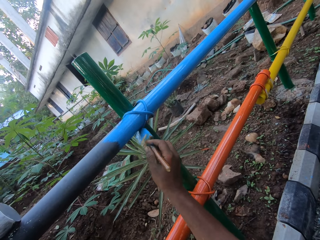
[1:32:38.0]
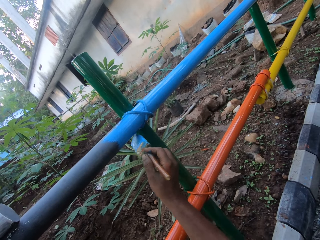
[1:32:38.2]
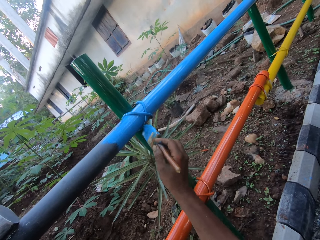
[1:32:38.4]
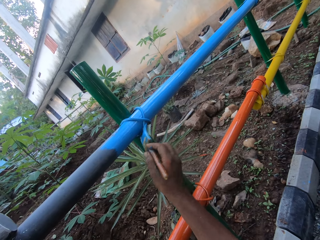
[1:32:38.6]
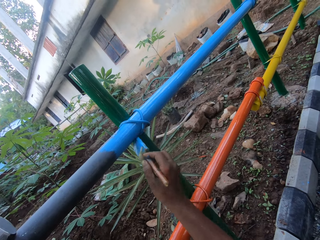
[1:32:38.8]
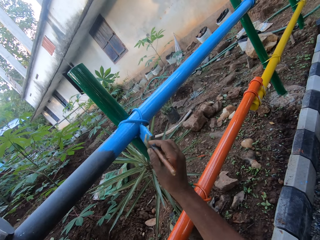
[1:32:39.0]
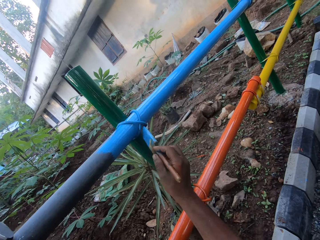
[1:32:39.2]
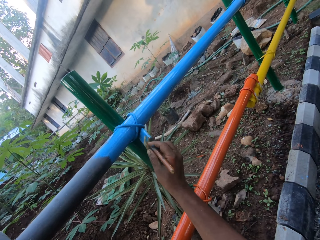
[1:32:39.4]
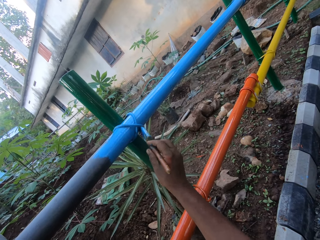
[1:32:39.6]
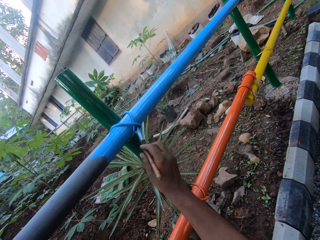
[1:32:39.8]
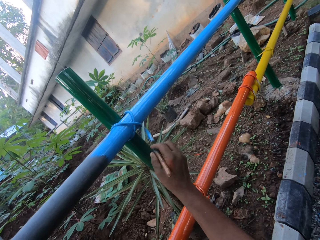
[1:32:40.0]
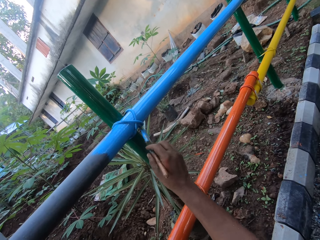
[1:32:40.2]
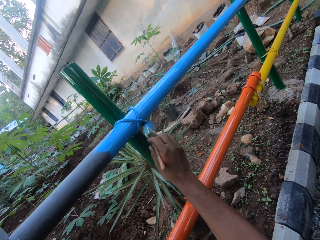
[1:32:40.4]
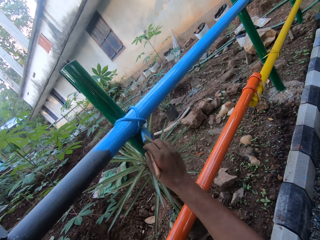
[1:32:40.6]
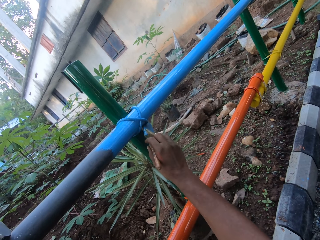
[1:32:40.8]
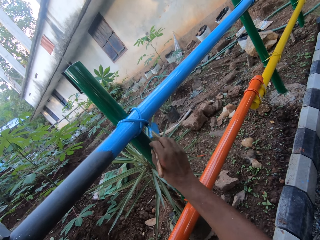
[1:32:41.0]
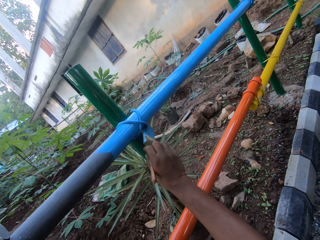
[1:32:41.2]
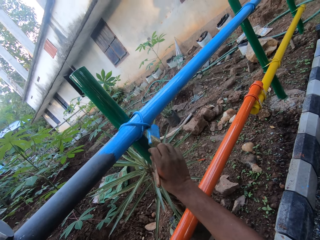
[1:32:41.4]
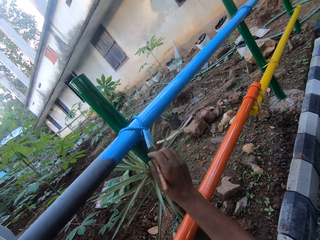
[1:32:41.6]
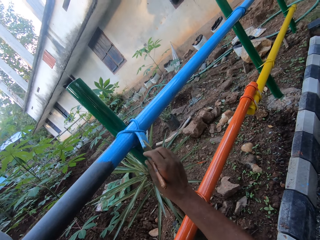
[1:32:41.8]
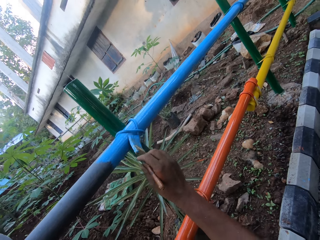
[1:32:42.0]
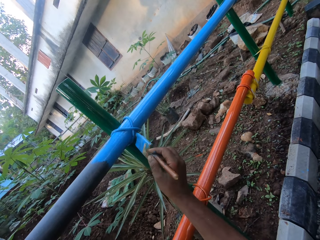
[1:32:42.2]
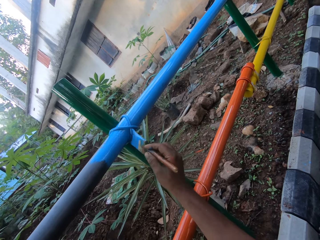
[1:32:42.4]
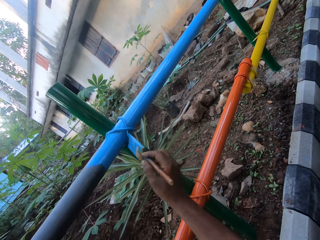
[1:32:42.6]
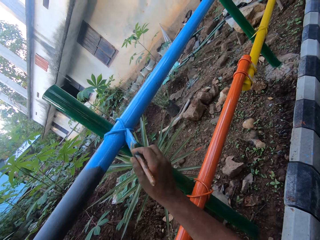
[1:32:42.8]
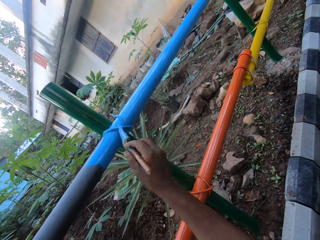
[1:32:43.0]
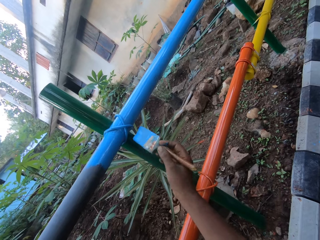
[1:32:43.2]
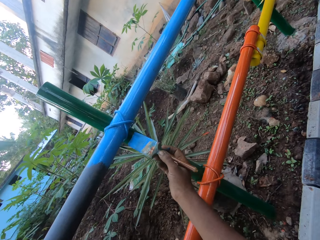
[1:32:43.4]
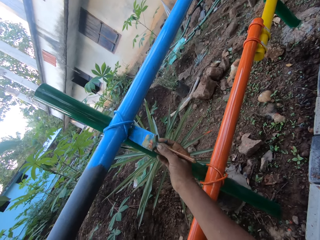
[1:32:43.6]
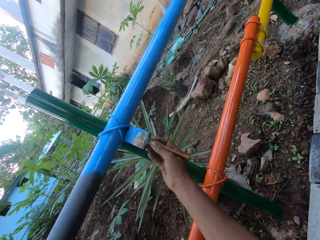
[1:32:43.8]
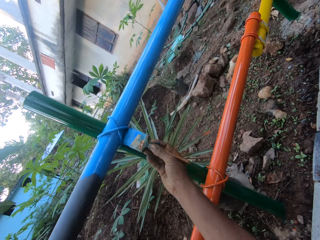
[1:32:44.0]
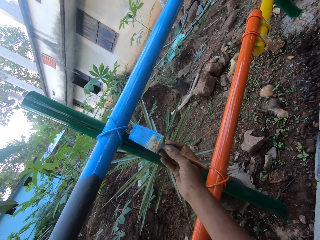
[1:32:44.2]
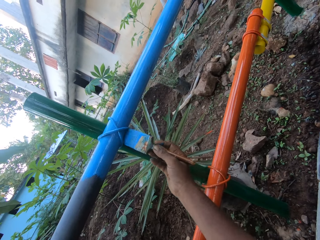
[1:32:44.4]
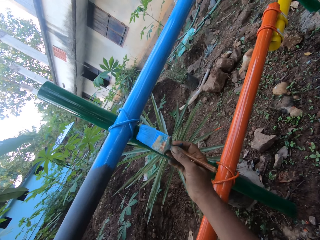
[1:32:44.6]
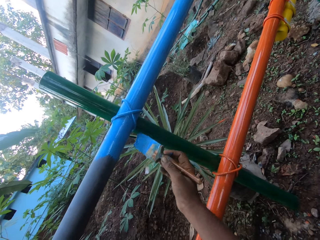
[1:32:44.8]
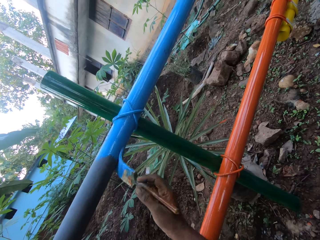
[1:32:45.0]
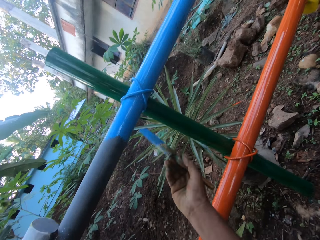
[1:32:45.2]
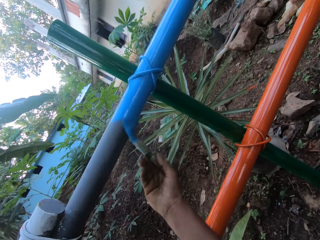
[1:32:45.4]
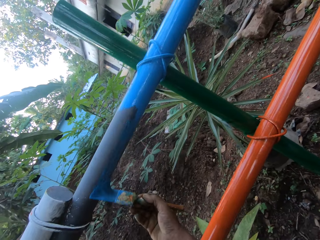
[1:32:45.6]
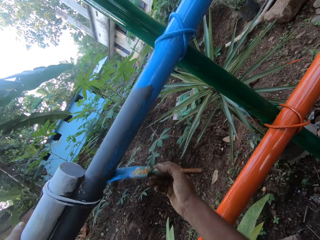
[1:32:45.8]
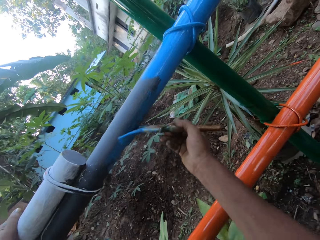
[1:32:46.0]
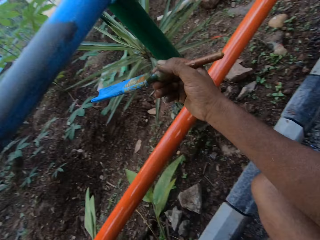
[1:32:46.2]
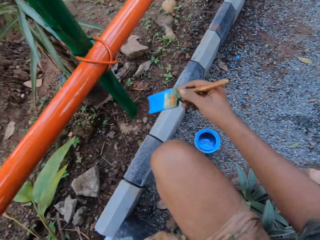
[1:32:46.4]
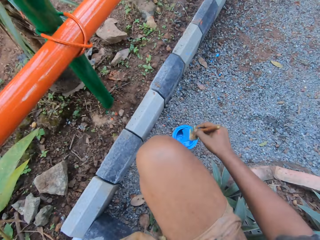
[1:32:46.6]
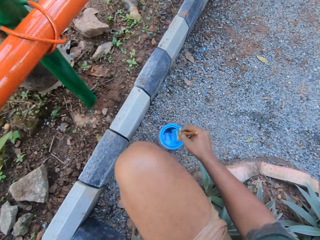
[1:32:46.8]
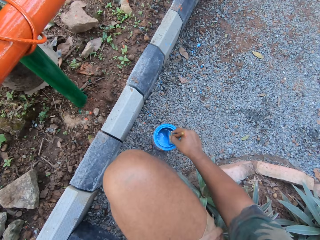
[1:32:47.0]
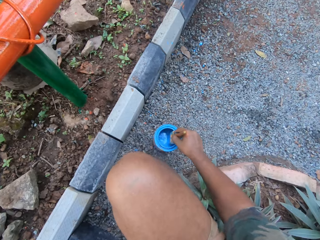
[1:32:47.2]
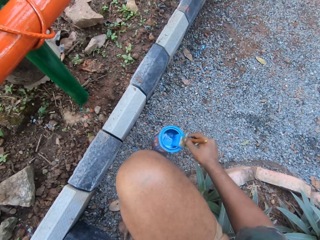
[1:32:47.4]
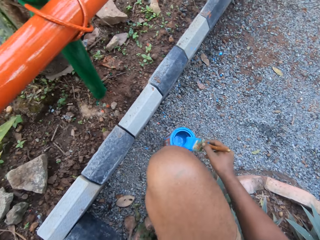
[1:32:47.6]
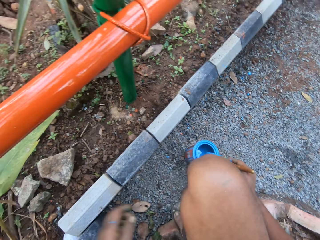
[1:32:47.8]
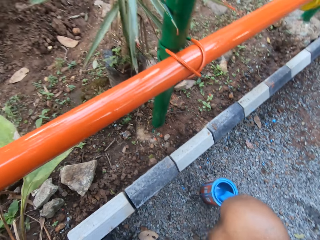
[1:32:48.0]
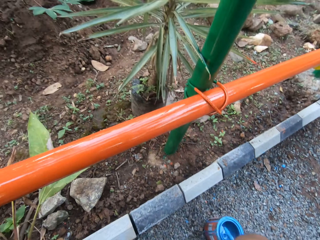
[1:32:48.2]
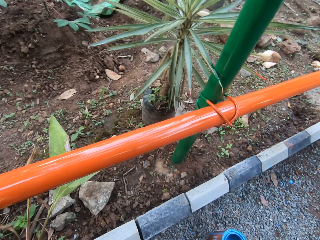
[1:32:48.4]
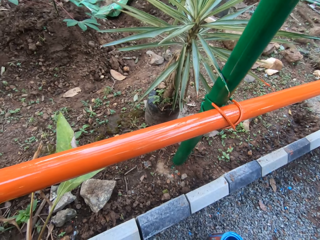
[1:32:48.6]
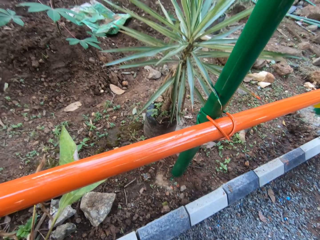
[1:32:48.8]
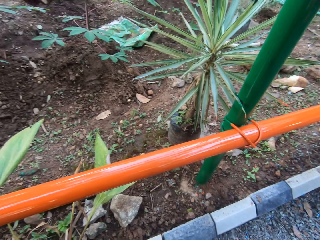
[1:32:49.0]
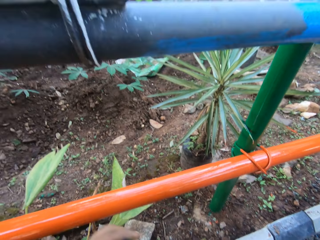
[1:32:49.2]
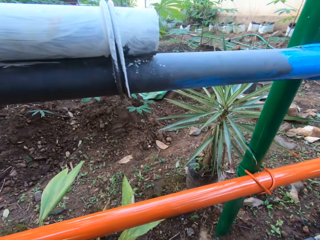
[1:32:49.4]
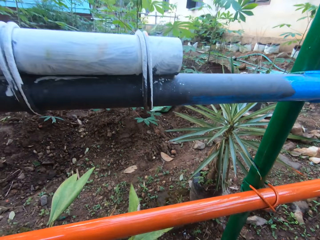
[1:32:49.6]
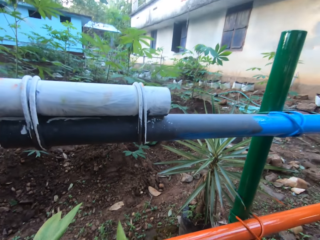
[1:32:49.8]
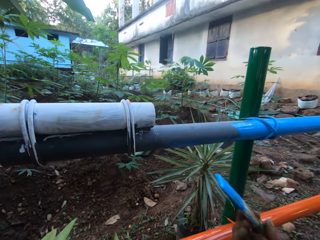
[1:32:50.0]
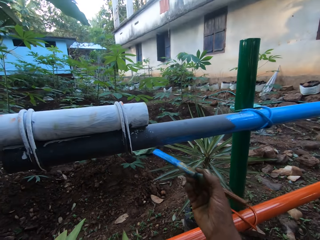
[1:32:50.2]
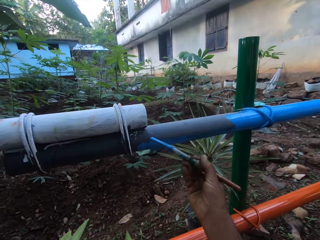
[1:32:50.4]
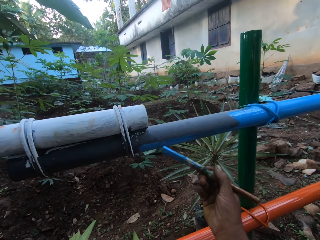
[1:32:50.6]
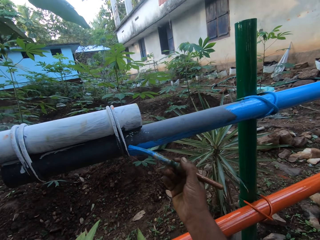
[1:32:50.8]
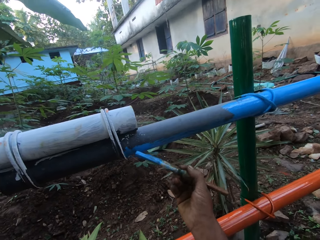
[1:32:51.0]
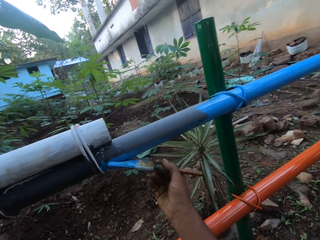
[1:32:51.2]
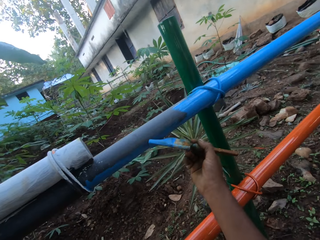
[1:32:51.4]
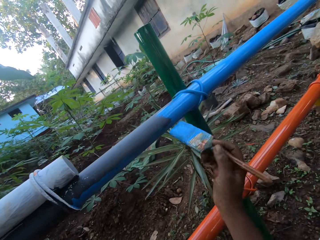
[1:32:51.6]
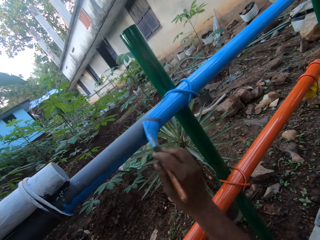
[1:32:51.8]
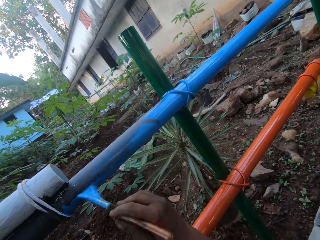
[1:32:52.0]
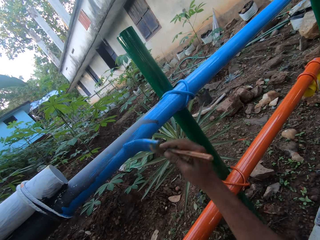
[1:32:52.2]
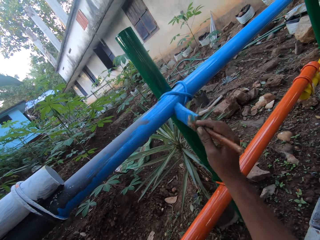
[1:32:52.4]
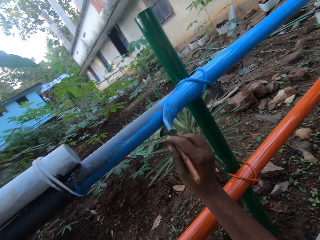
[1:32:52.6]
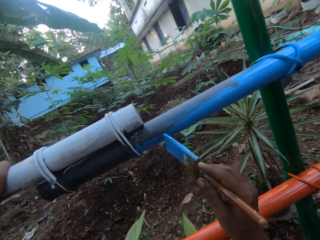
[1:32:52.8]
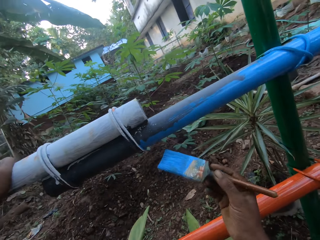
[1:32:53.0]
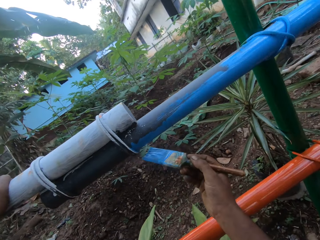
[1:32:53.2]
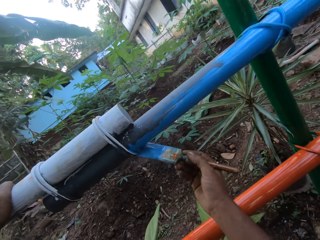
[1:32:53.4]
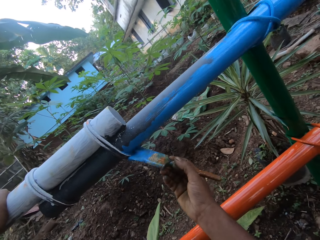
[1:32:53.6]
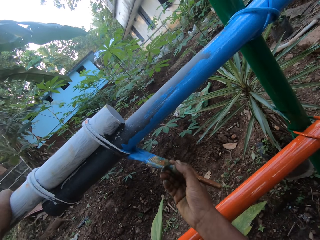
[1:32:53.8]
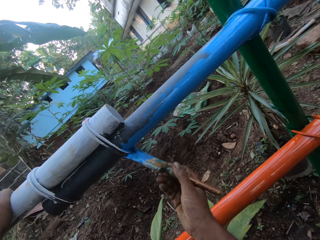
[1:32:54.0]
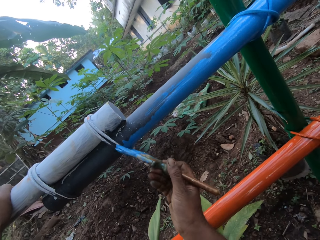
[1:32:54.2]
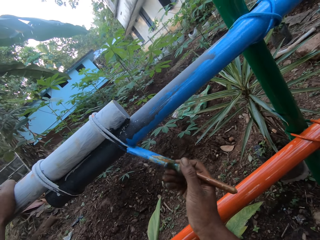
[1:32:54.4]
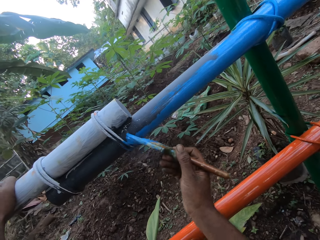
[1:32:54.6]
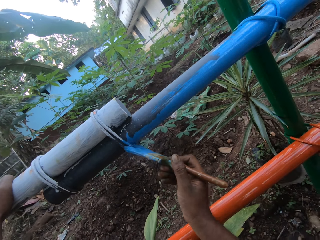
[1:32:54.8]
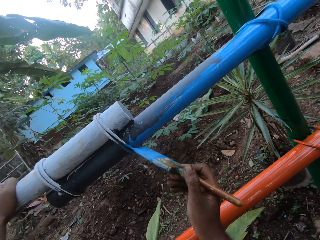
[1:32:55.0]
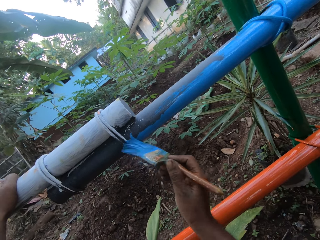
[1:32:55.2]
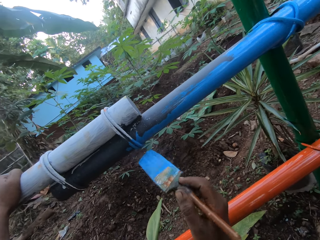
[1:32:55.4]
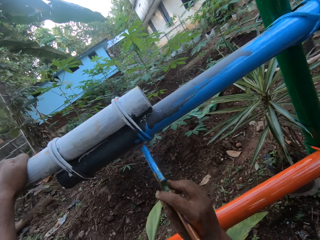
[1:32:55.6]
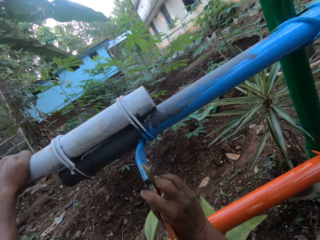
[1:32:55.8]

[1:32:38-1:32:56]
The camera wearer dips the paint brush in the paint can. They stare at the fence. They paint the metal rail.

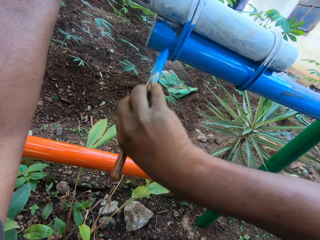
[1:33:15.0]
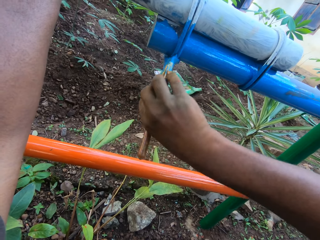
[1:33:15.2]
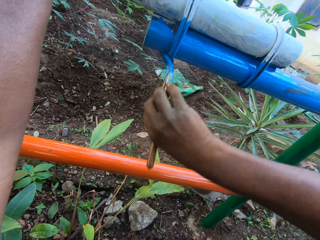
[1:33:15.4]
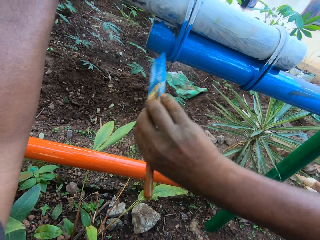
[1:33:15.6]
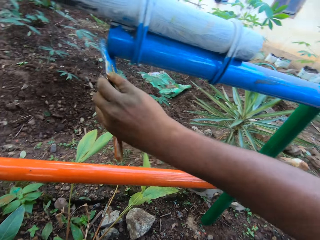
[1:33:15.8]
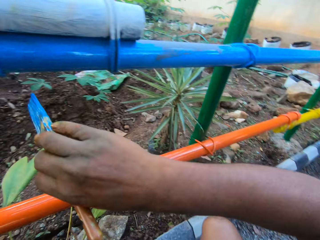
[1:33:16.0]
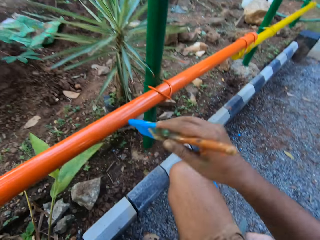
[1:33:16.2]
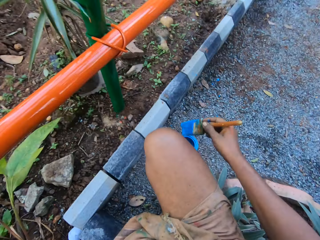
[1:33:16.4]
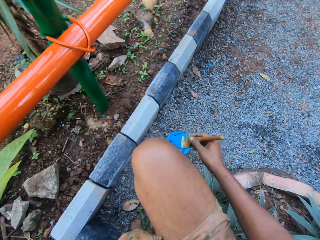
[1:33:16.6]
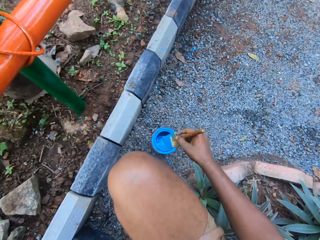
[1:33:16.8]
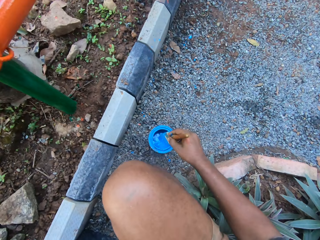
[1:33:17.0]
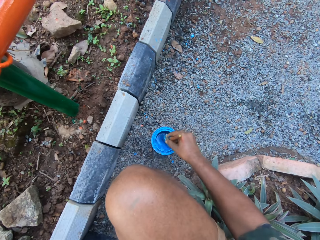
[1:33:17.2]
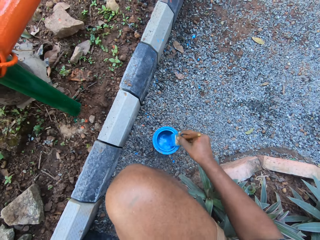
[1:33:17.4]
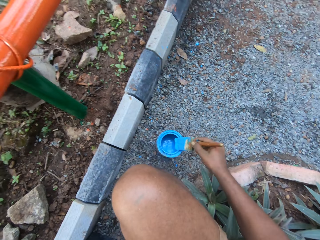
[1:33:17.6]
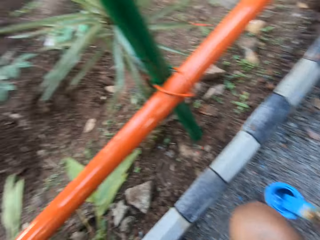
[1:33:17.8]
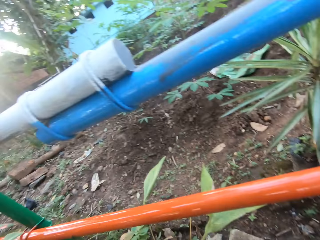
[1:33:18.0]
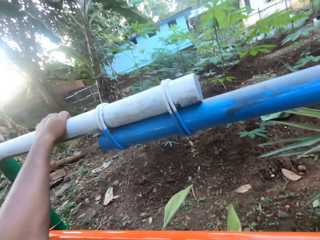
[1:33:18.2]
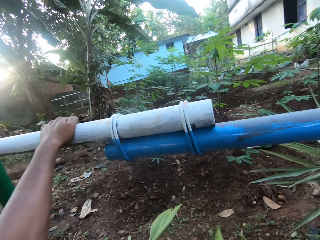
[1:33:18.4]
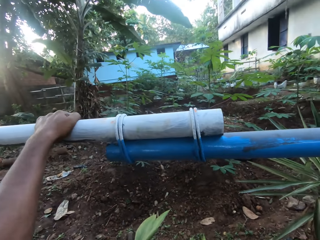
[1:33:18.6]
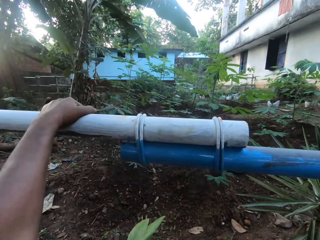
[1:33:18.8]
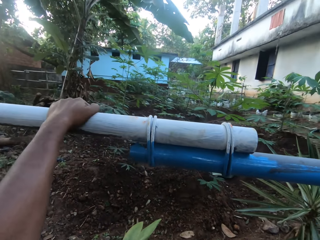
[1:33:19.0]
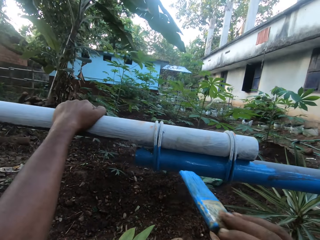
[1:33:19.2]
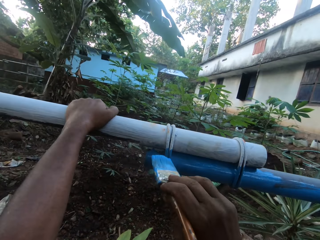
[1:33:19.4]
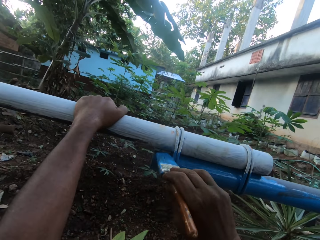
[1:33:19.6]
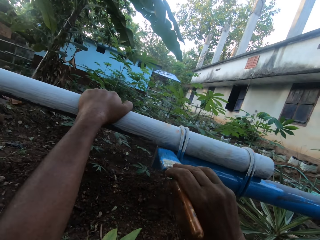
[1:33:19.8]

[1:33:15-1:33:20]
The camera wearer dips the paint brush in the paint. They paint the metal rod.
